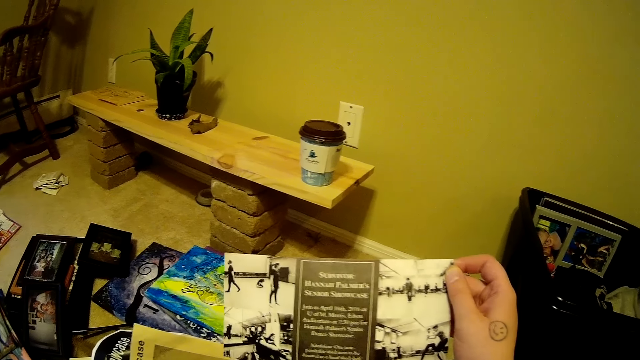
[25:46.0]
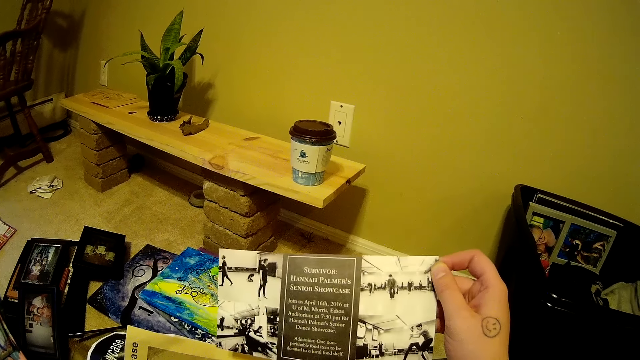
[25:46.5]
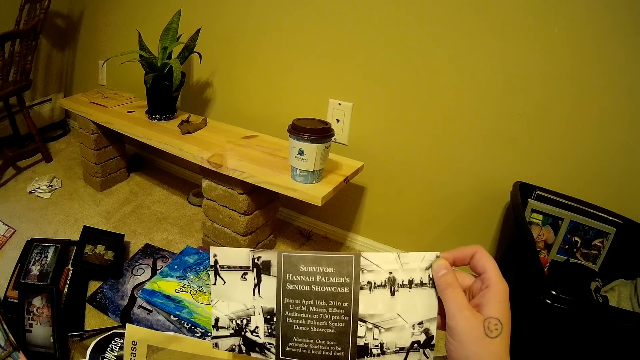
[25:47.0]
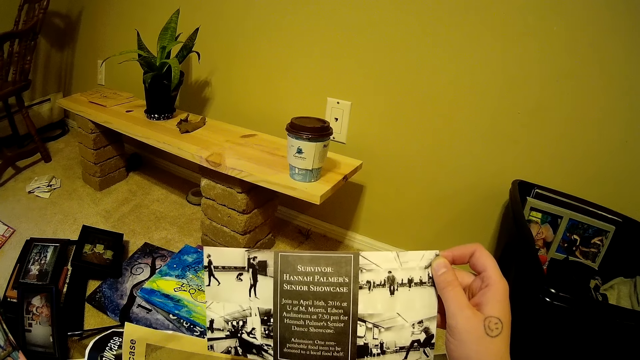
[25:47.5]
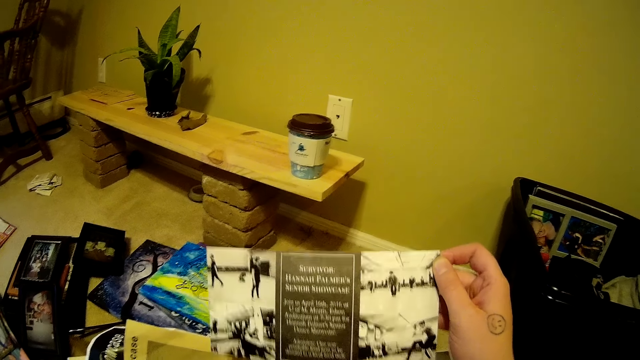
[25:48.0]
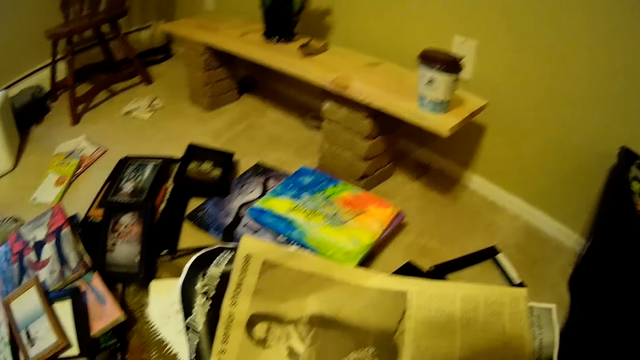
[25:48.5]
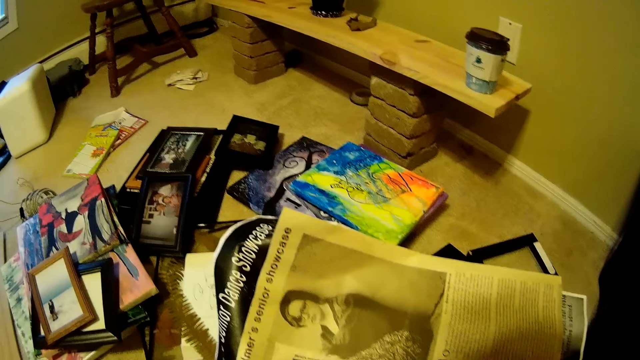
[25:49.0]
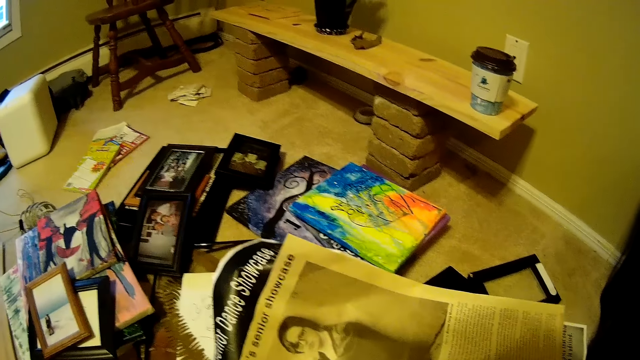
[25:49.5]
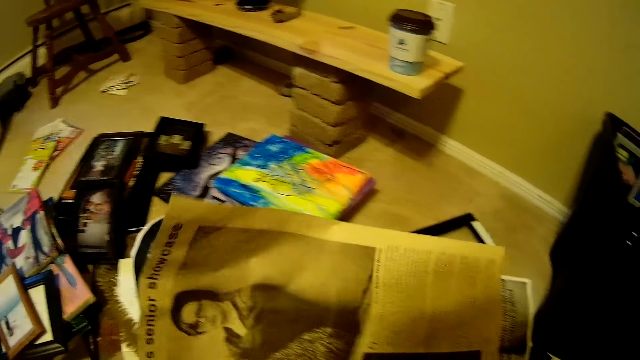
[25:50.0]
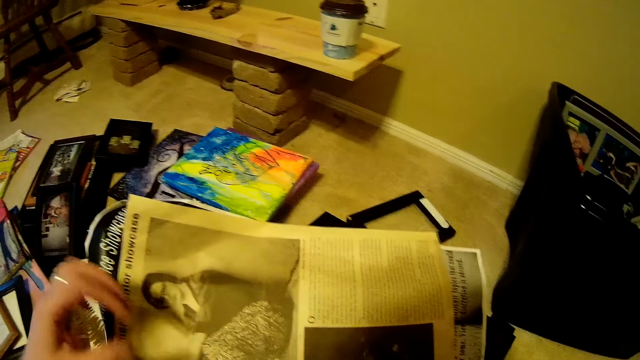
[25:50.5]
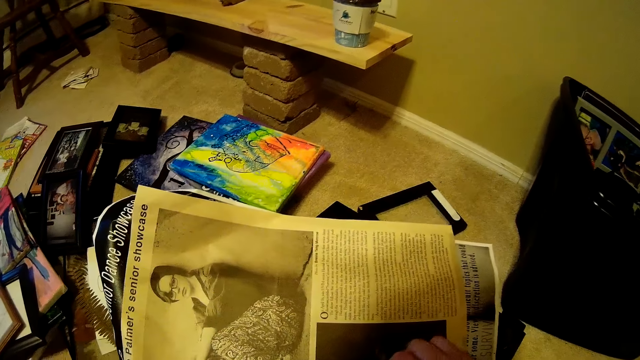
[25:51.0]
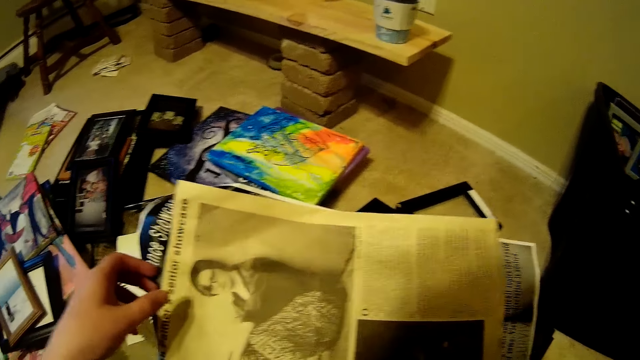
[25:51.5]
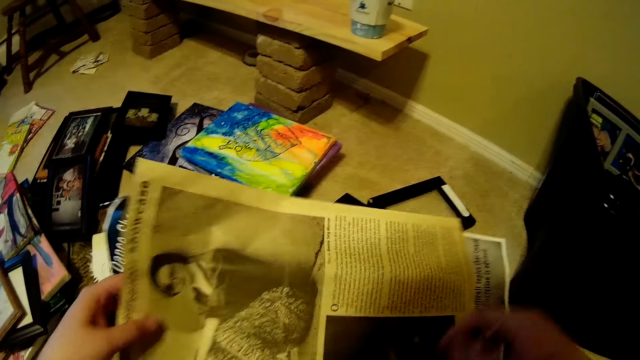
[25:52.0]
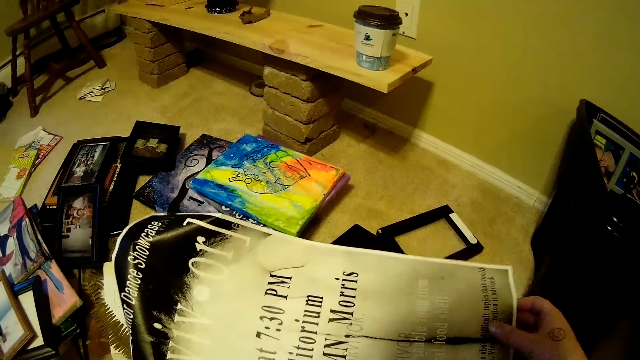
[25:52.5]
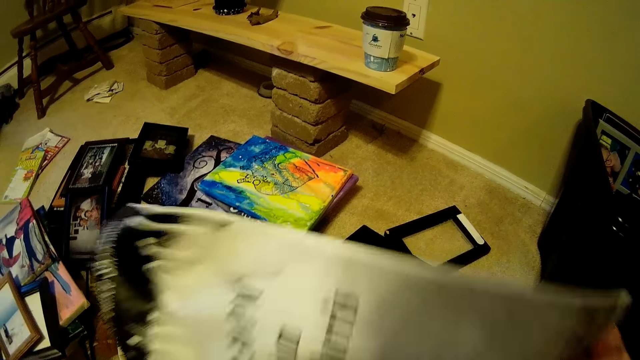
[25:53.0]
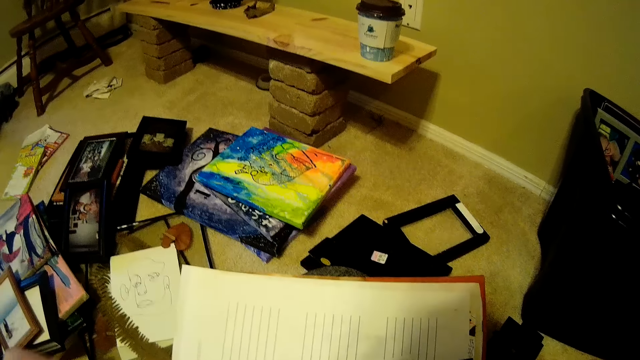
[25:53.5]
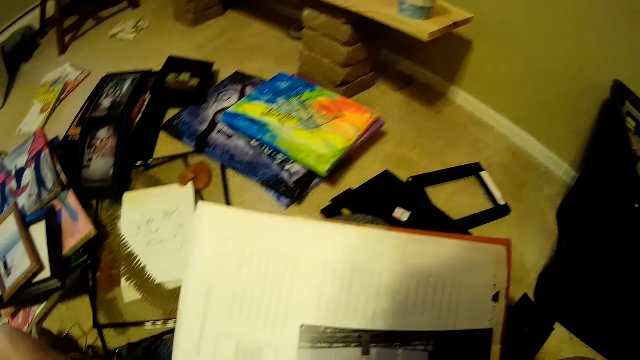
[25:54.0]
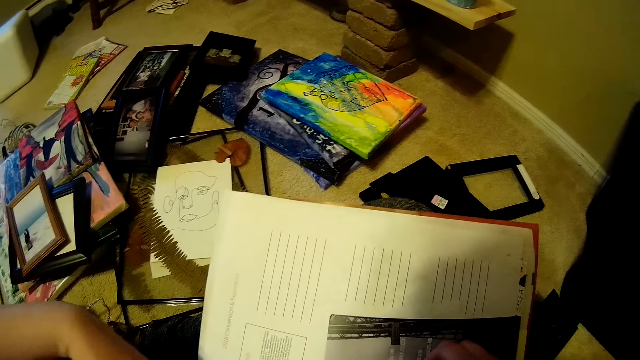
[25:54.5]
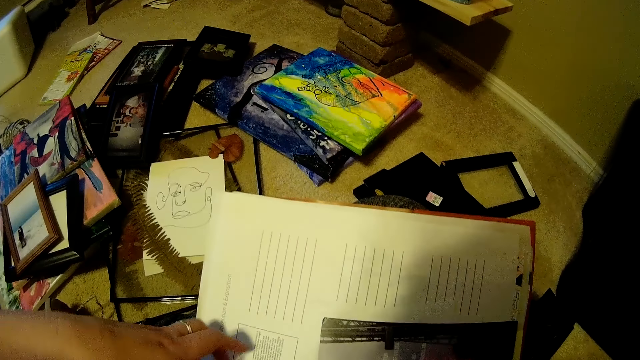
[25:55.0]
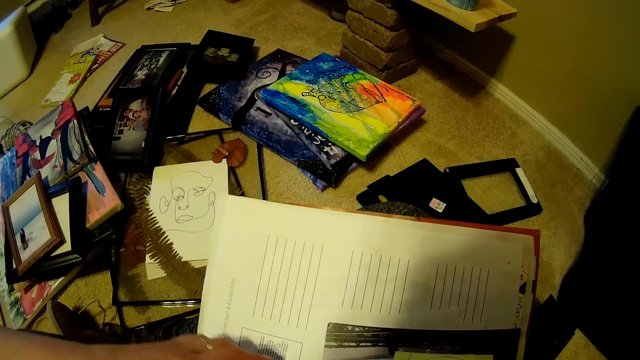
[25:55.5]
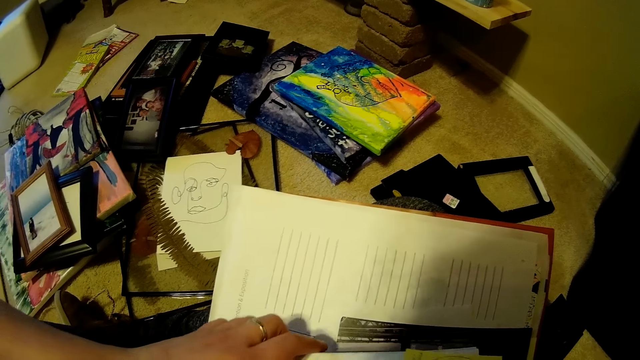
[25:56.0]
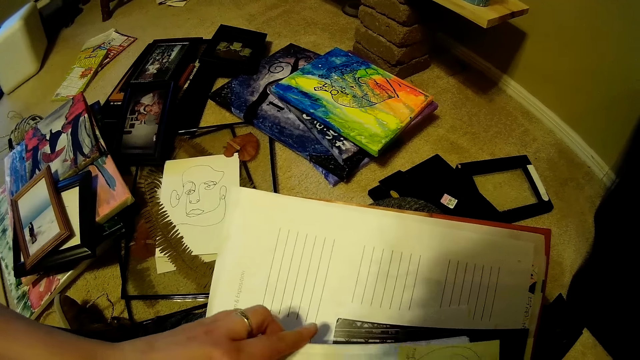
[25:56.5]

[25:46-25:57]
The camera wearer puts the paper down. She looks in the magazine. She turns the pages of the book on her lap with her right hand. She holds the magazine up. She peruses through magazines.

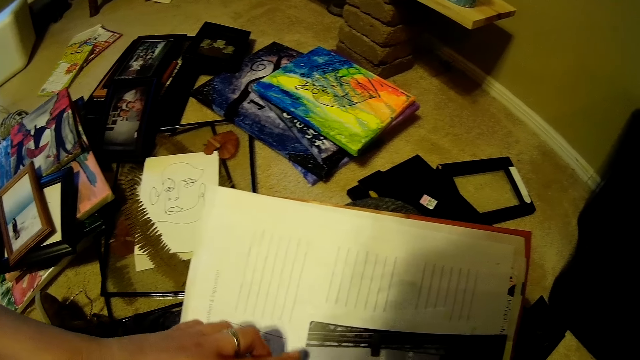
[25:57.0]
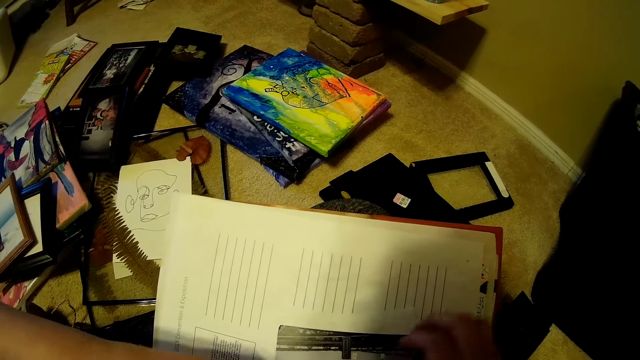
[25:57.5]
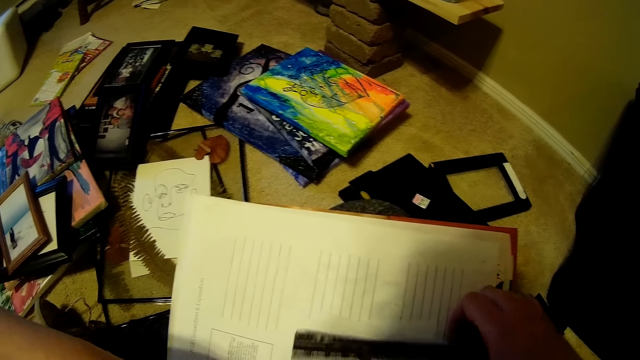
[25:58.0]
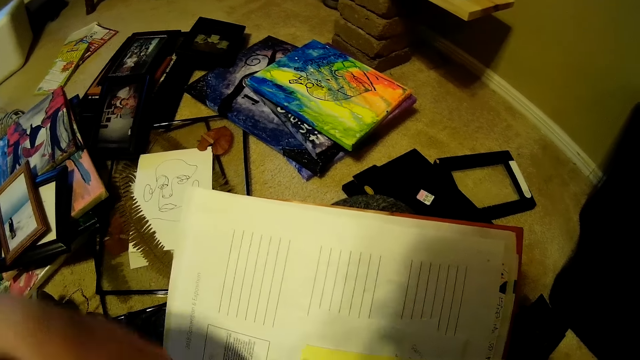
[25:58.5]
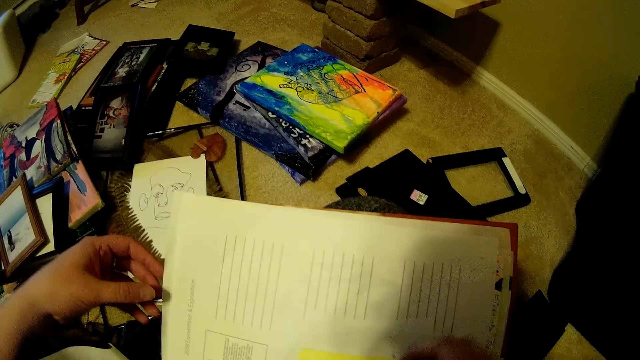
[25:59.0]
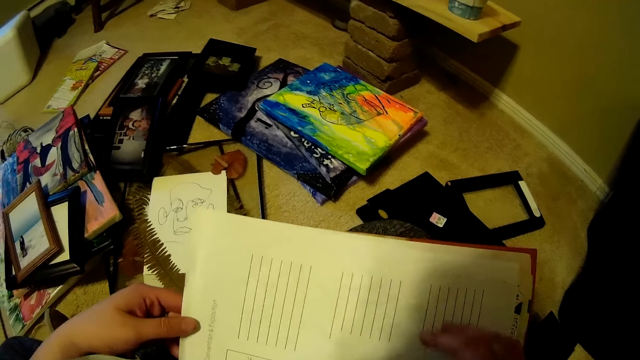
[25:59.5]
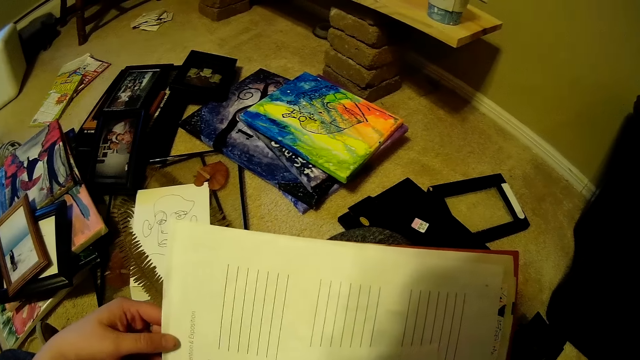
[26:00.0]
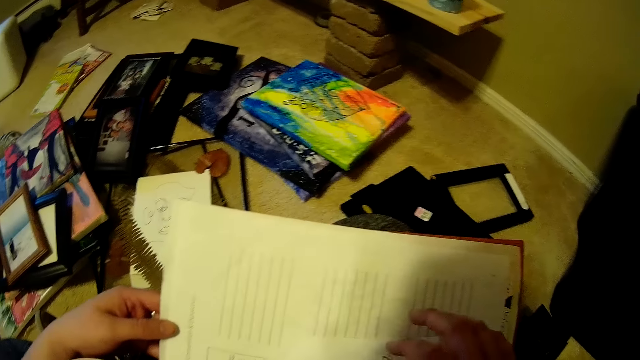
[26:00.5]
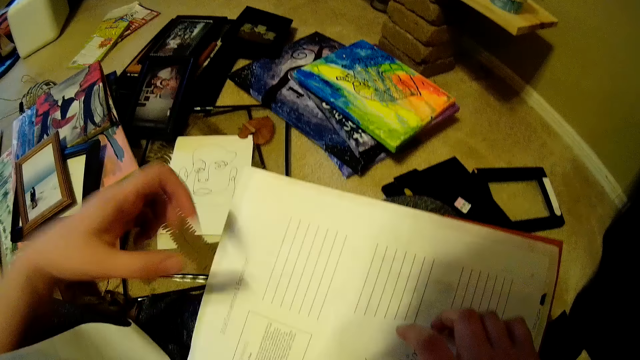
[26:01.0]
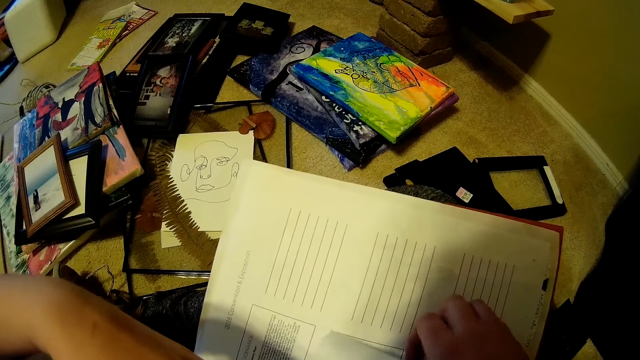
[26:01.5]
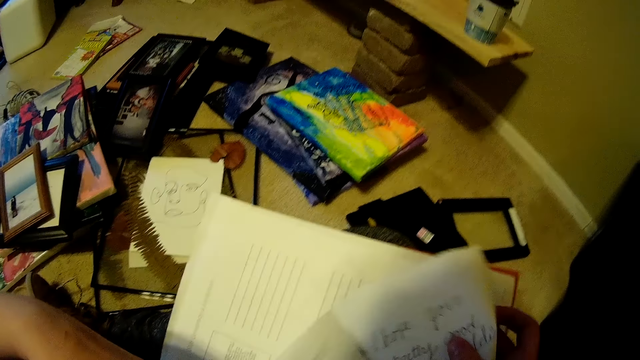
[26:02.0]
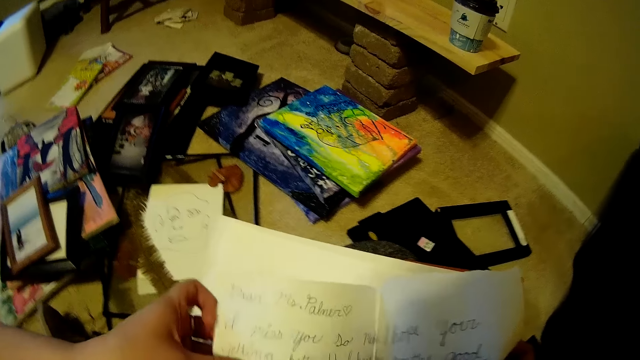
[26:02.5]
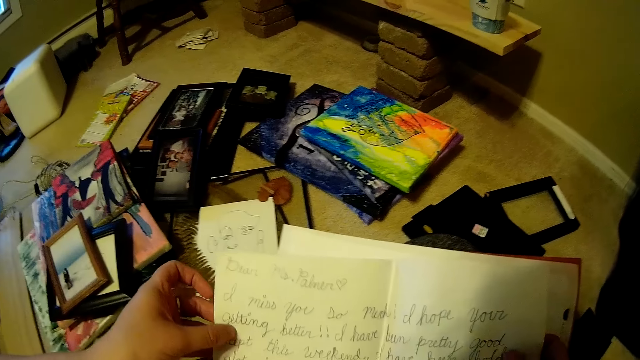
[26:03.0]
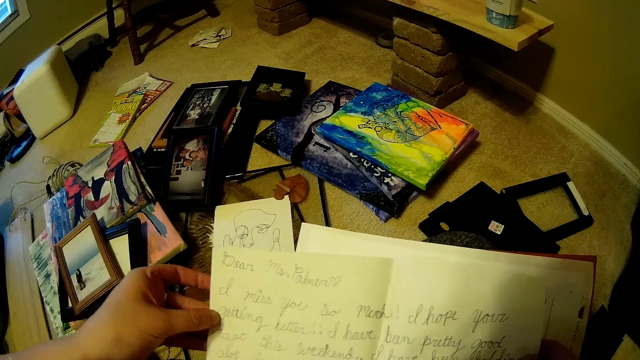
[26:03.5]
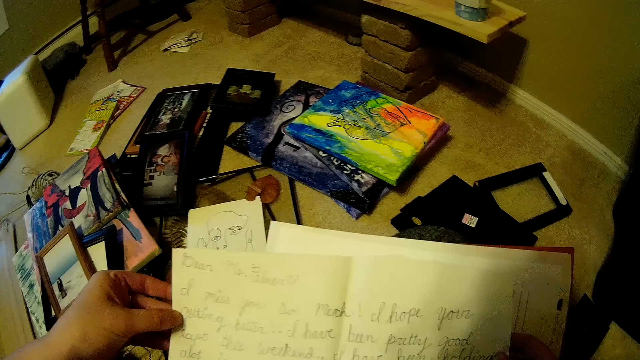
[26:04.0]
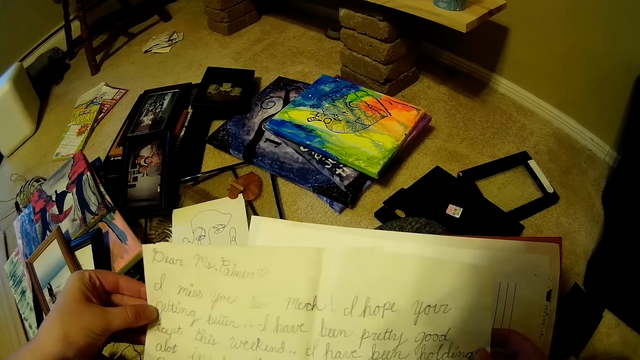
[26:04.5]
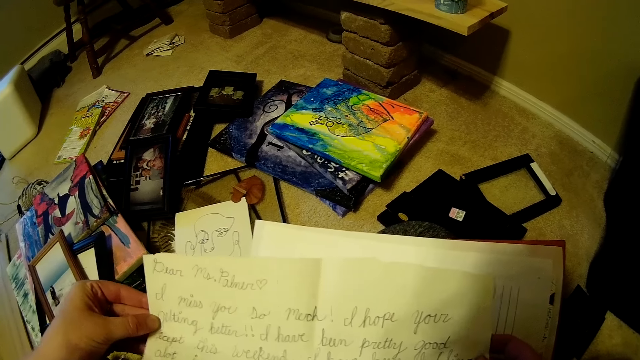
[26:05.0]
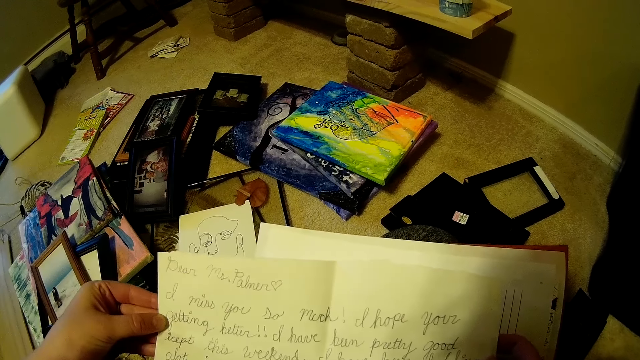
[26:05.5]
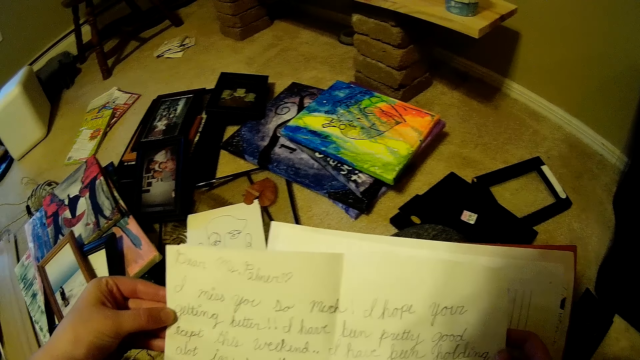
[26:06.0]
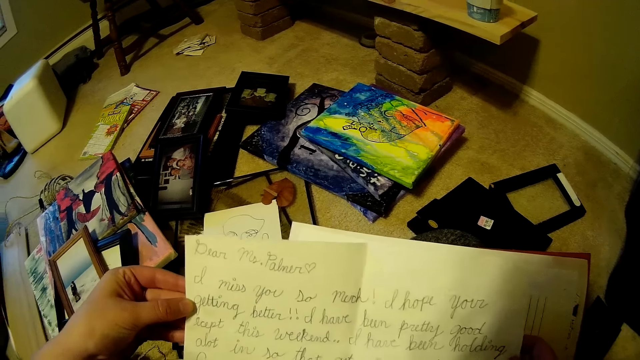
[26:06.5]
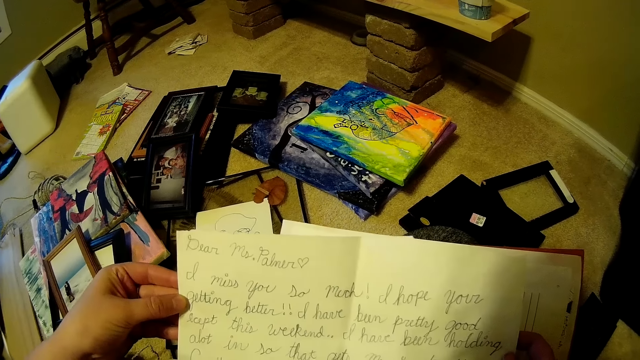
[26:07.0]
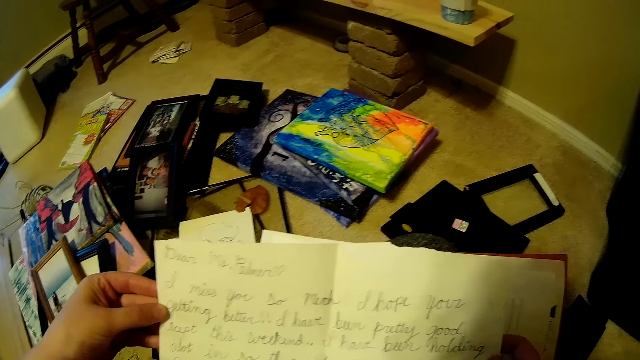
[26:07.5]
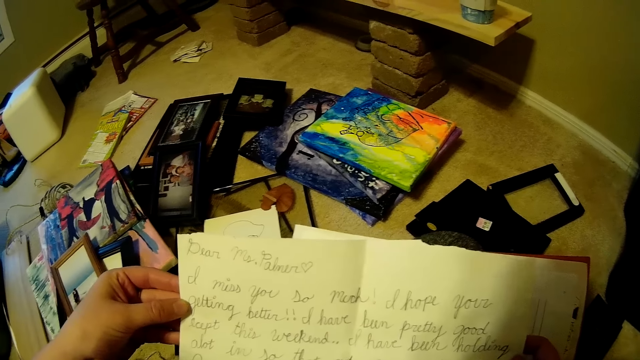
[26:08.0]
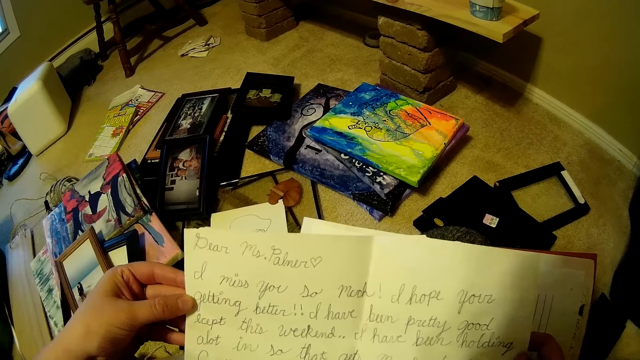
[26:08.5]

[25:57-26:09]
The camera wearer holds a book. They take papers in the book. They open a piece of paper in the book with both hands. They read in the paper.
